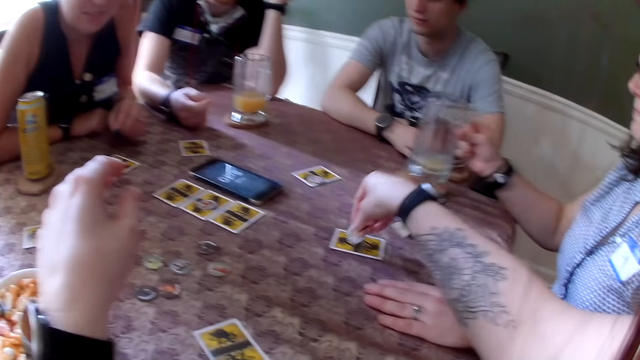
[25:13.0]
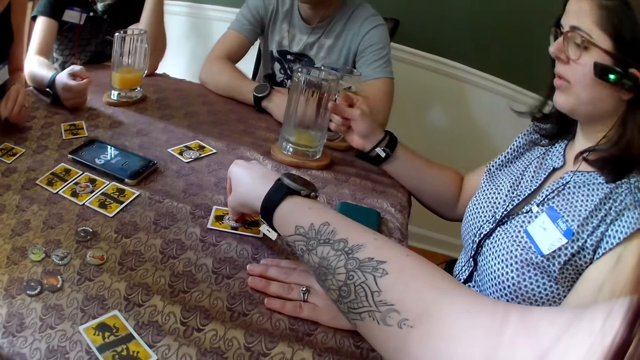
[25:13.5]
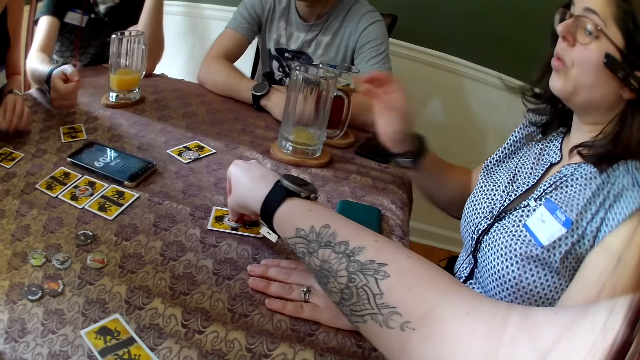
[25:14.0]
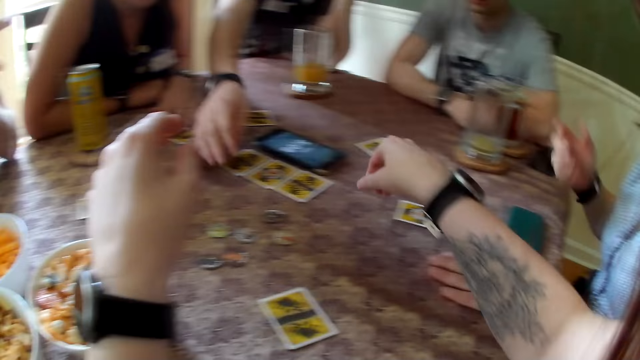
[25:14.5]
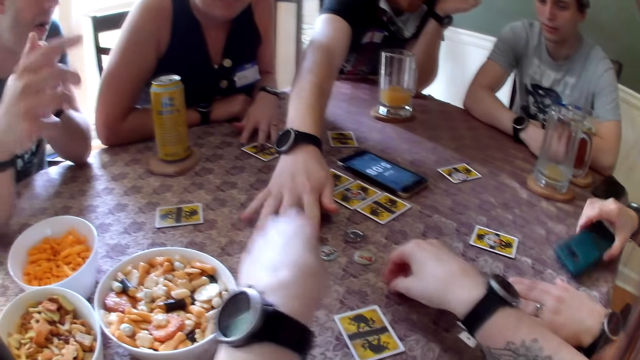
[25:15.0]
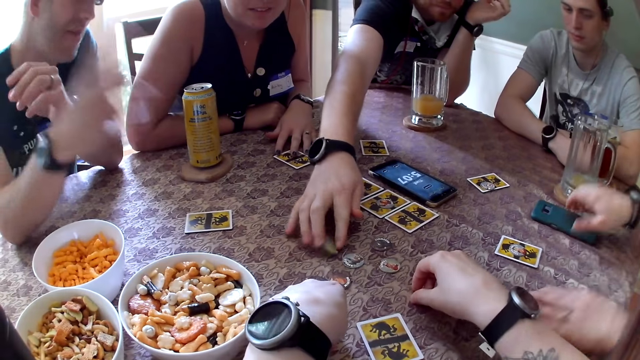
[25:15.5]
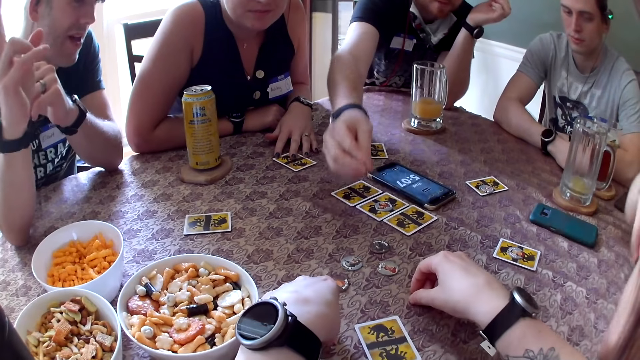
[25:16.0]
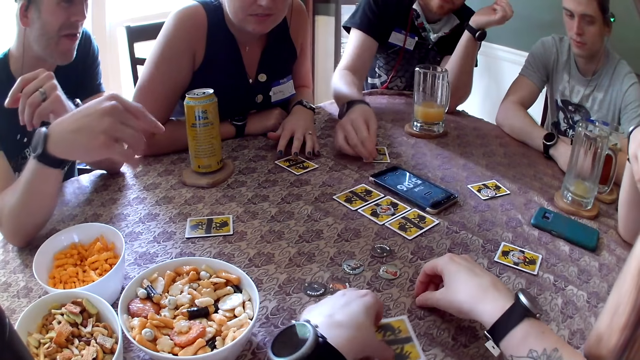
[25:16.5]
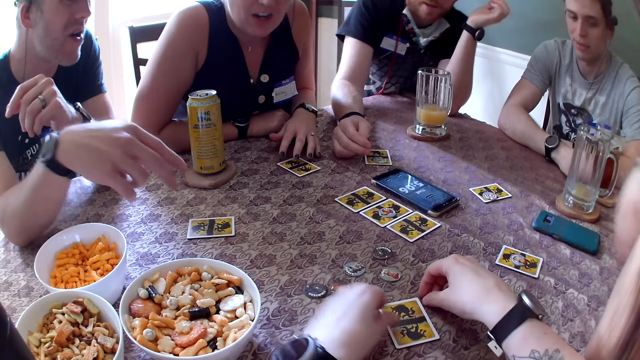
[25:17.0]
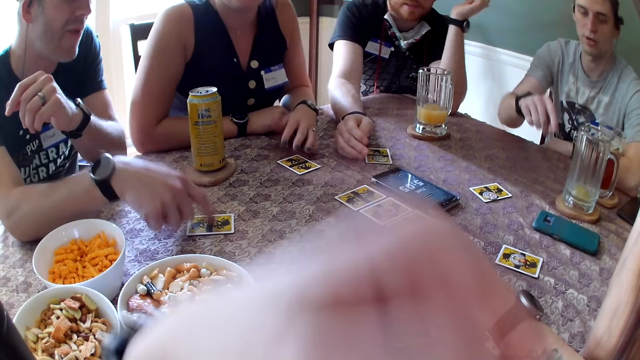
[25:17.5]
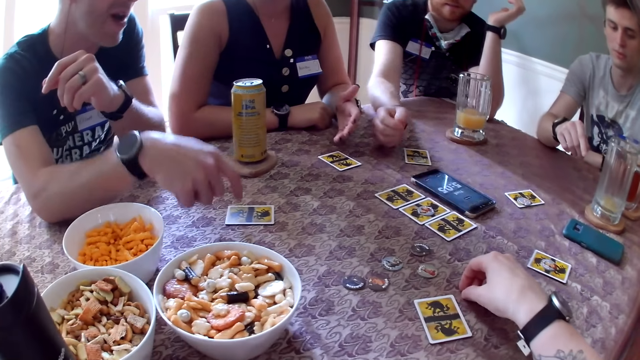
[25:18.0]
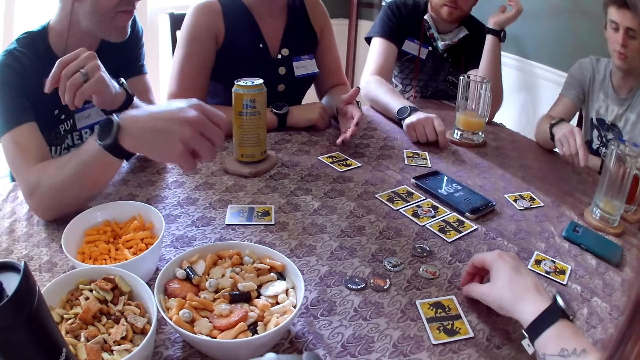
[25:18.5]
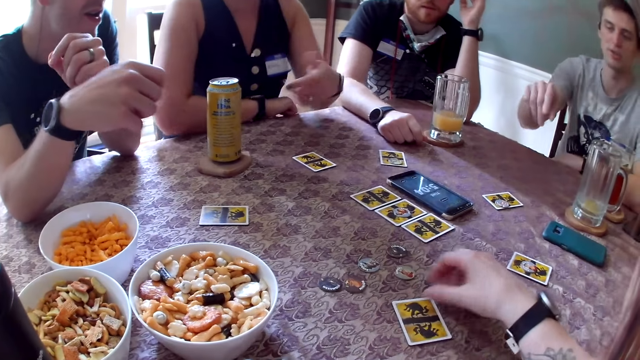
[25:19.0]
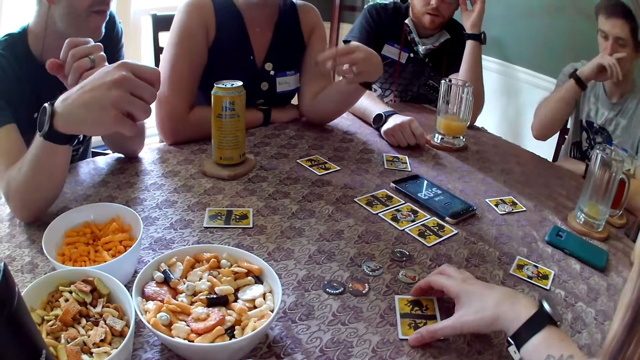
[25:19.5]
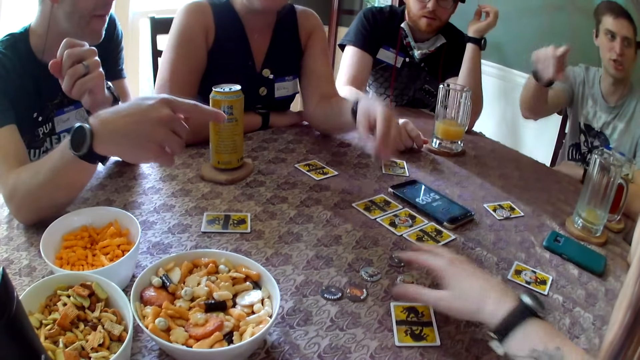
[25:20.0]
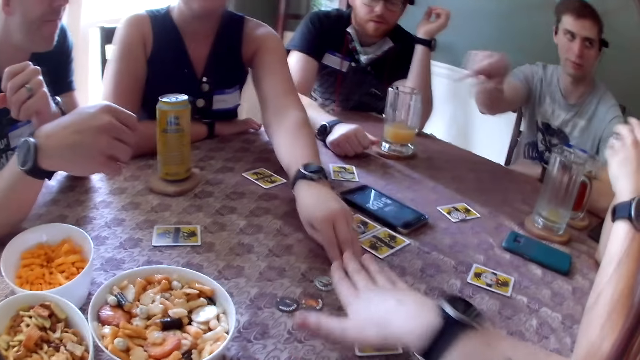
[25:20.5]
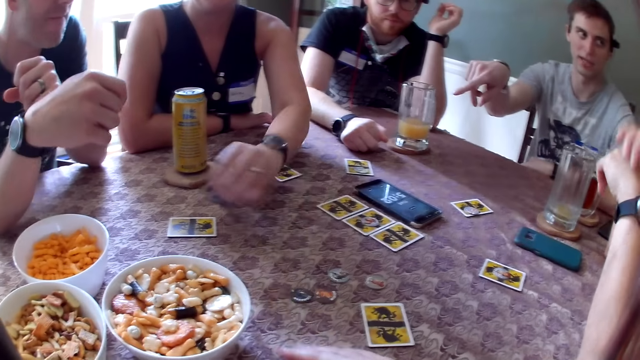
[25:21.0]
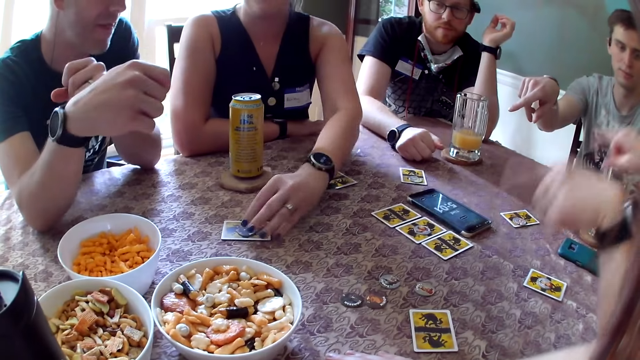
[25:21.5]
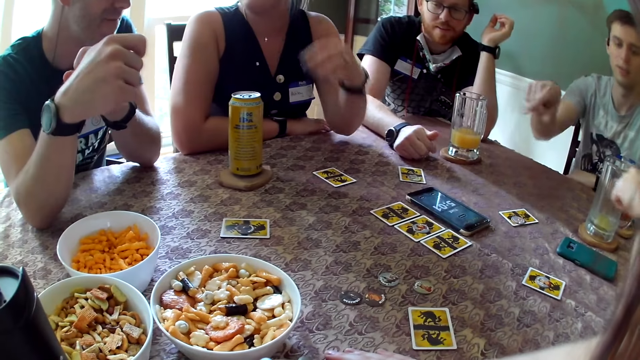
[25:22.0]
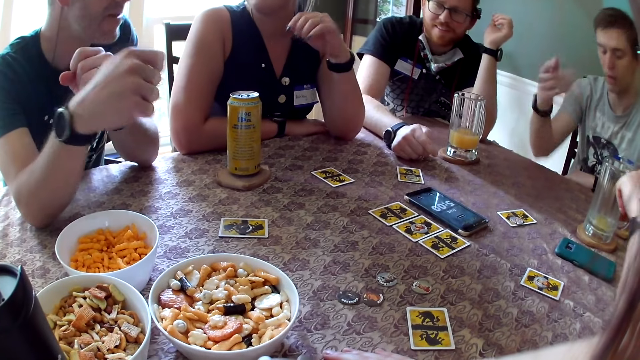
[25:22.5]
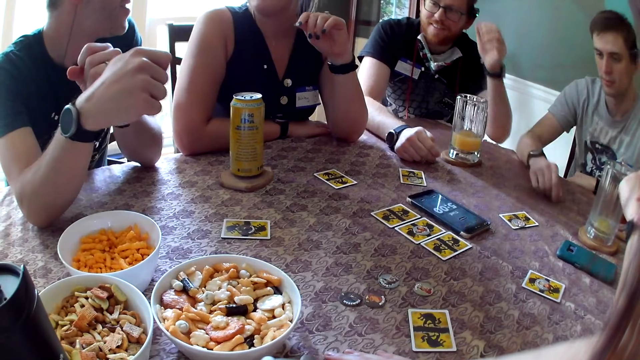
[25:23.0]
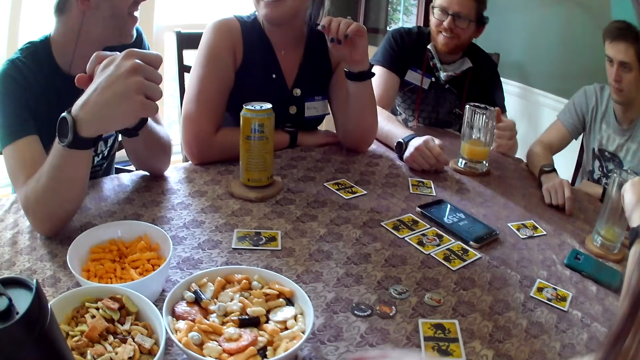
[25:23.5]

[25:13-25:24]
A woman drops the cup of juice on the table. The woman speaks to the camera wearer. A man picks up a token or coin card with his right hand from the table and speaks to the group of people at the table. Another man raises up his right hand. The woman moves the phone down with her right hand. The first man puts the coin card on the card. The second man speaks to the group of people at the table. A third man speaks to the woman. A person moves the hand on the table. The camera wearer moves the card on the table. The second man points at the card on the table with his right hand and speaks to the group of people at the table. The camera wearer moves the hand to the mouth. The third man speaks to the woman. The camera wearer speaks to the second man. The person moves the hand to the table. Another person moves the hand on the table. The third man speaks to the woman. A third person points at the table. Another woman moves the token to the second man with her left hand. The camera wearer speaks to the second man. The second woman speaks to the second man. The first woman speaks to the first man. The third person puts the hand down and talks to the first woman. The third man speaks to the first woman. The second woman laughs. The camera wearer laughs. The first woman talks to the third person.

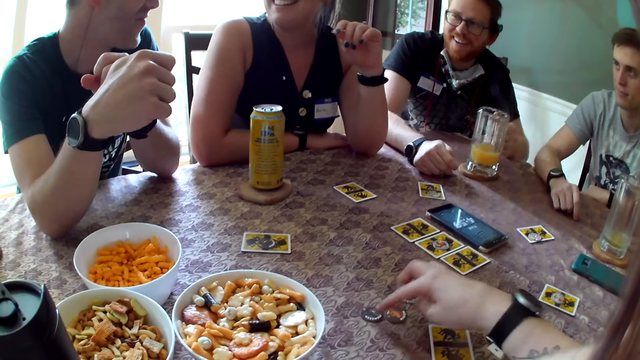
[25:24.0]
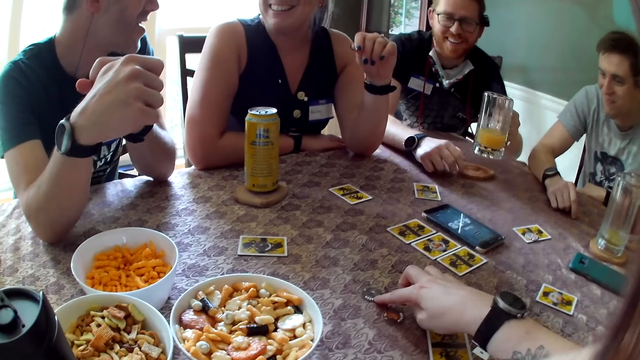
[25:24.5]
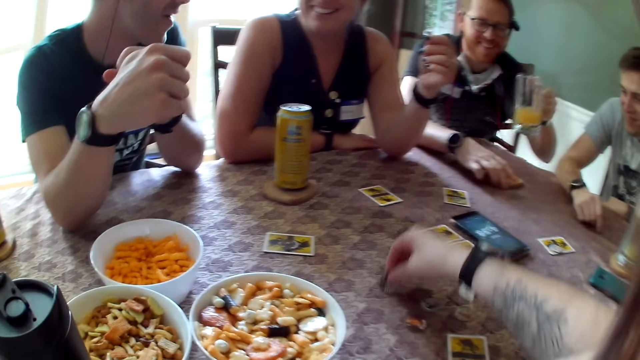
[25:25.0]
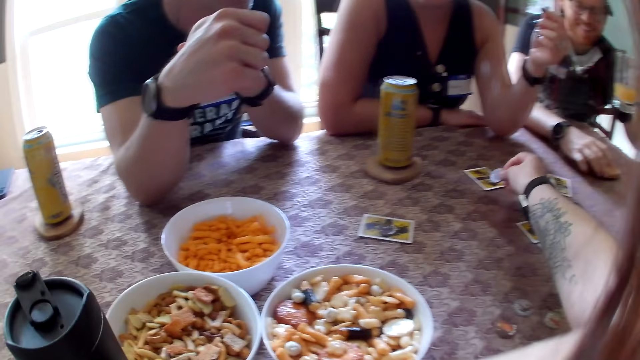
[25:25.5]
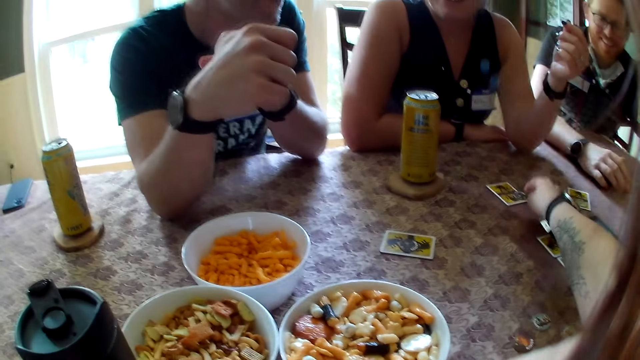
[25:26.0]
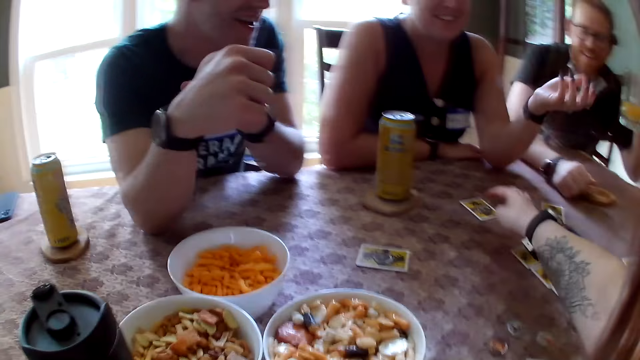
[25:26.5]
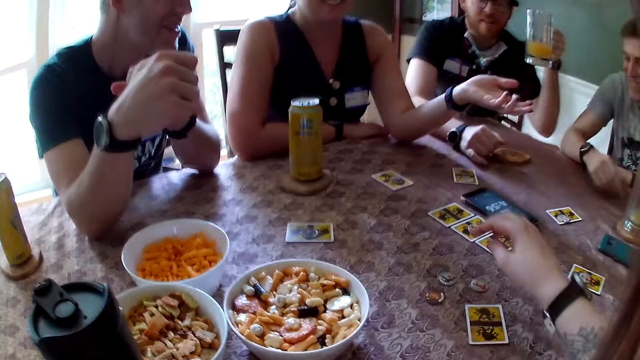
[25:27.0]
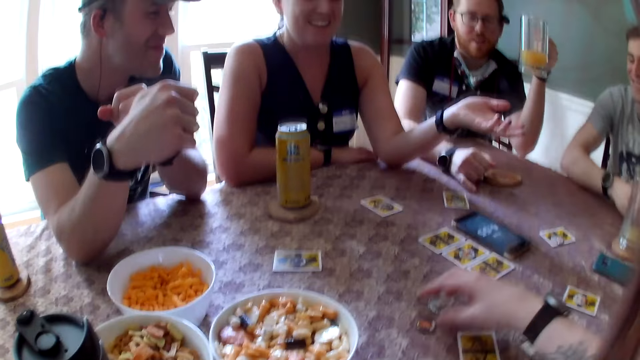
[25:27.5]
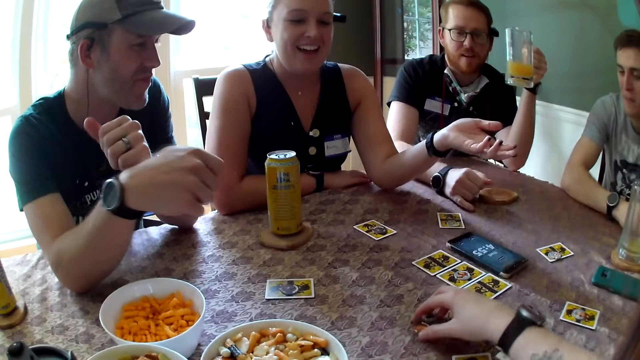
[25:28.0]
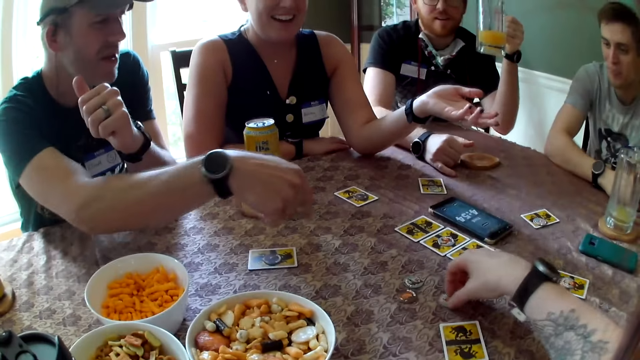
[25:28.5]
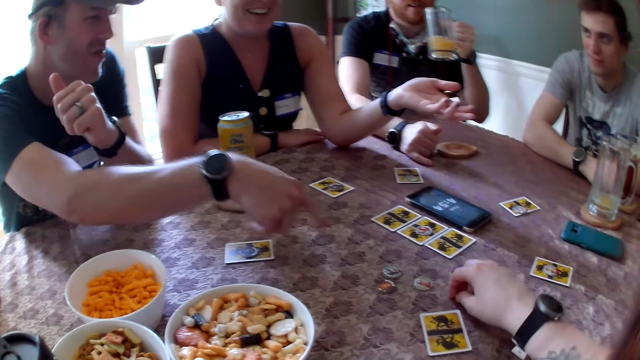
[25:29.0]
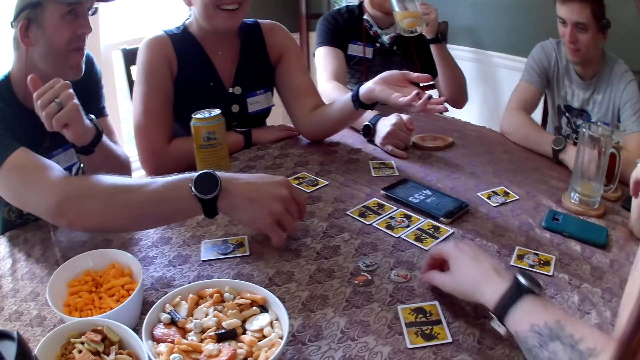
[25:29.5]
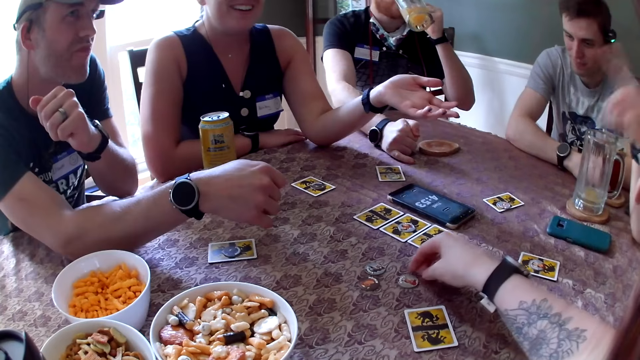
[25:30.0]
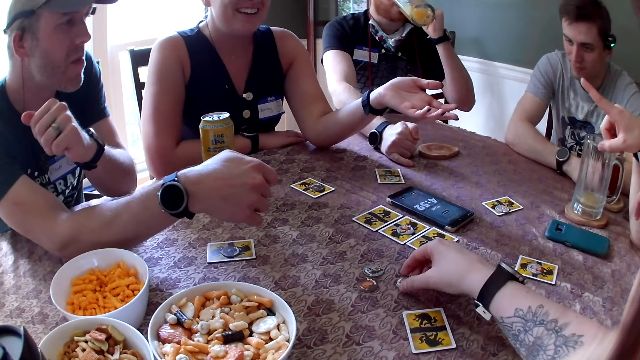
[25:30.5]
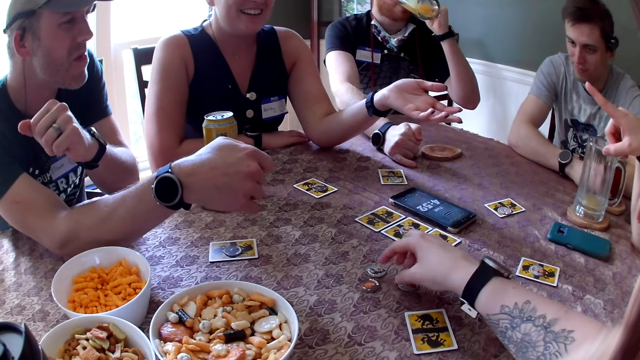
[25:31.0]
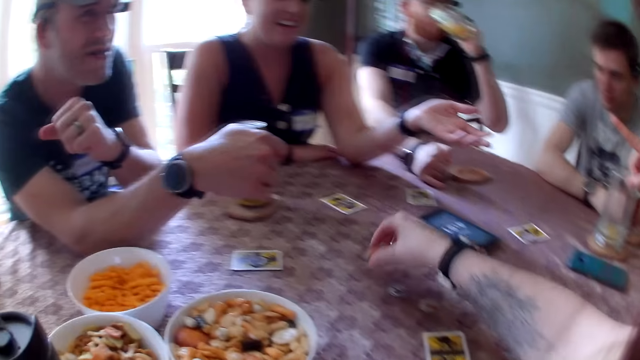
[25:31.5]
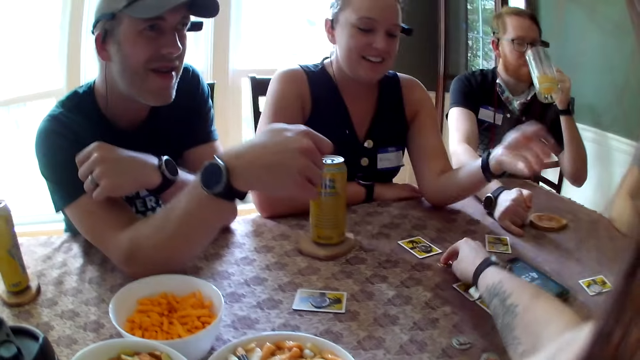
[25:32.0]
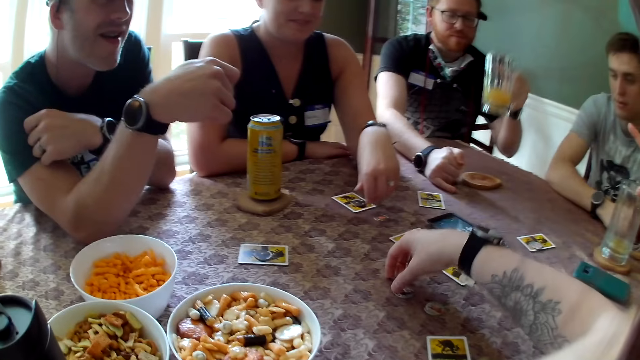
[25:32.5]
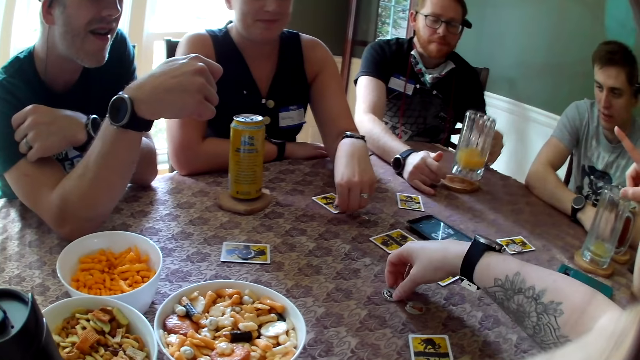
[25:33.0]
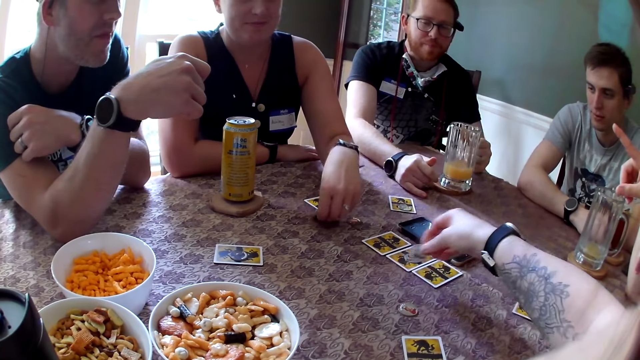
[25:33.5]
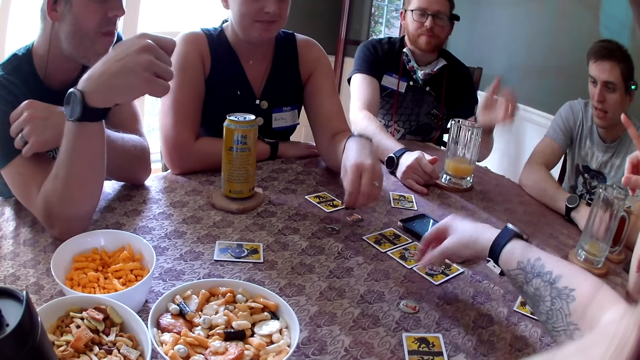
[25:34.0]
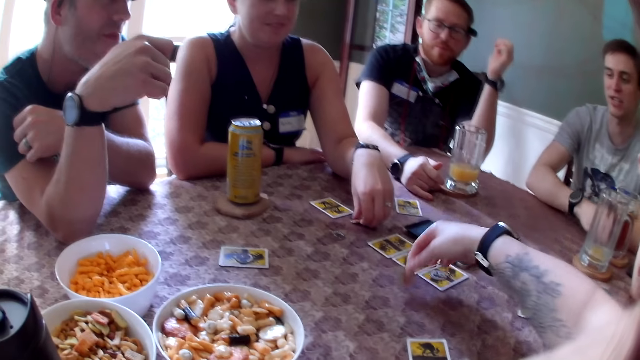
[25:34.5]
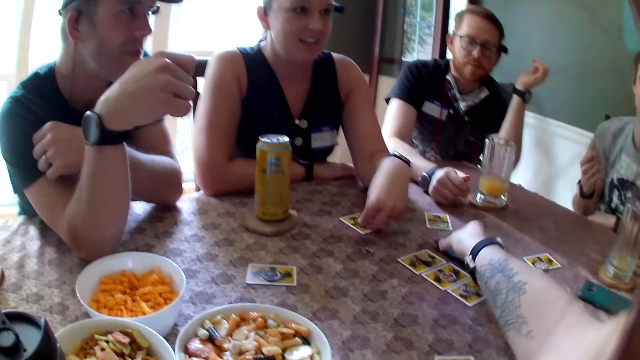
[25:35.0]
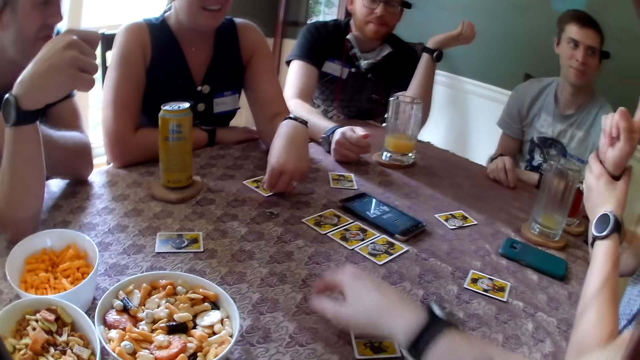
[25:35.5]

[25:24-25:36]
A man laughs. Another man laughs. The first man laughs. The camera wearer speaks to the group of people at the table. A woman speaks to the group of people at the table. The second man moves the hand on the table and carries the juice from the table with his left hand. A third man speaks to the group of people at the table. The camera wearer laughs. The third man speaks to the group of people at the table. A person moves the hand to the table. The woman speaks to the group of people at the table. The second man drinks the juice in his left hand. The camera wearer moves the token or coin card on the table with her left hand. Another person points at the card. The camera wearer speaks to the group of people at the table. The first man speaks to the group of people at the table. The second man drops the juice in his left hand on the table. The camera wearer moves the coin card on the card. The woman speaks to the group of people at the table. A third person moves the coin card on the table. The first man speaks to the group of people at the table. Another woman takes the token from the table with her left hand and drops the token in her left hand on the card.
